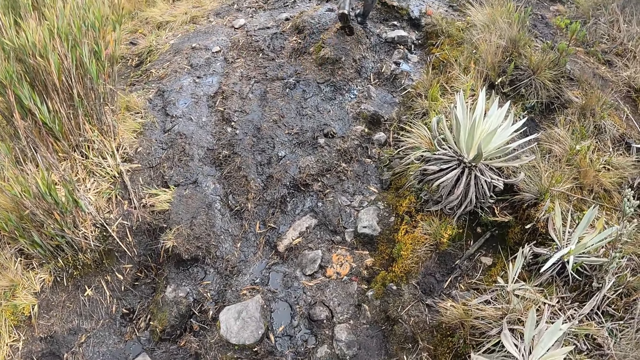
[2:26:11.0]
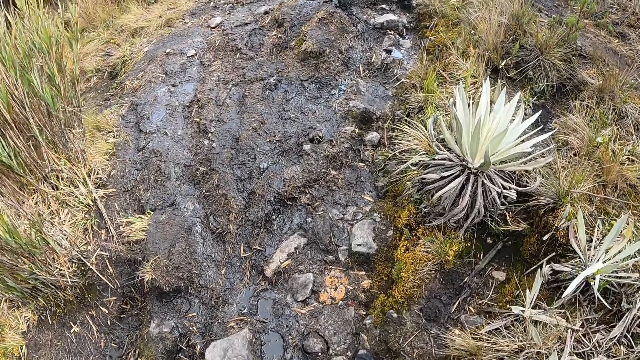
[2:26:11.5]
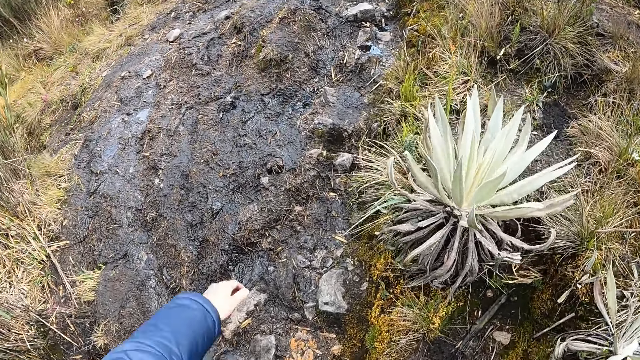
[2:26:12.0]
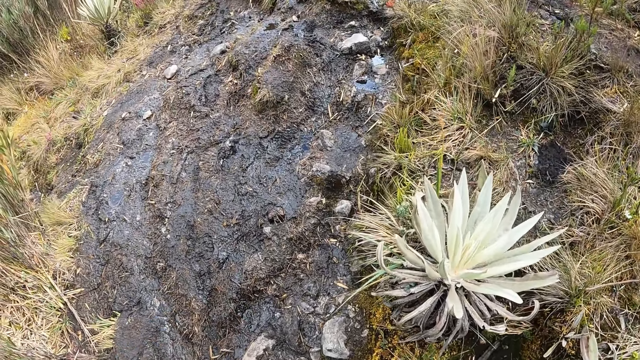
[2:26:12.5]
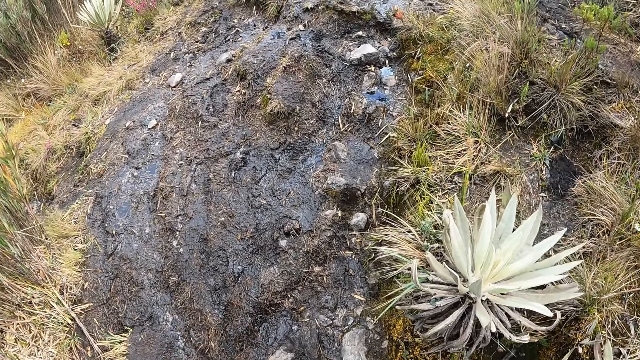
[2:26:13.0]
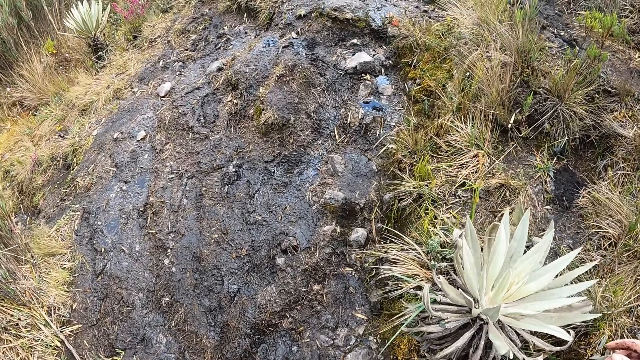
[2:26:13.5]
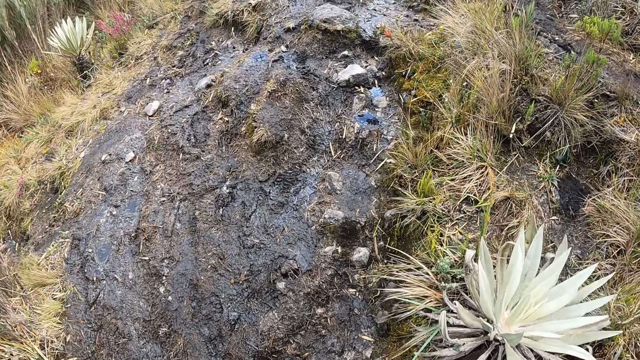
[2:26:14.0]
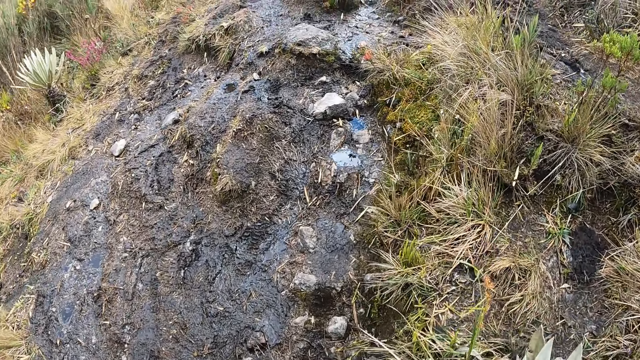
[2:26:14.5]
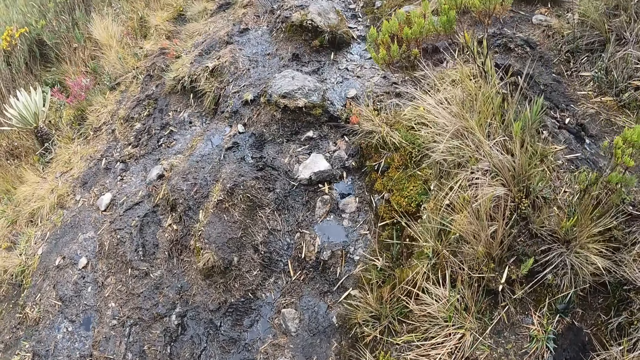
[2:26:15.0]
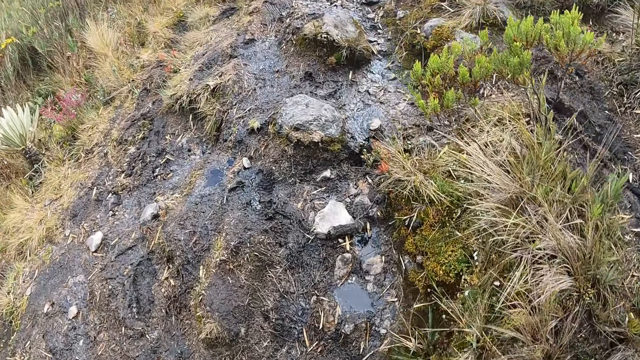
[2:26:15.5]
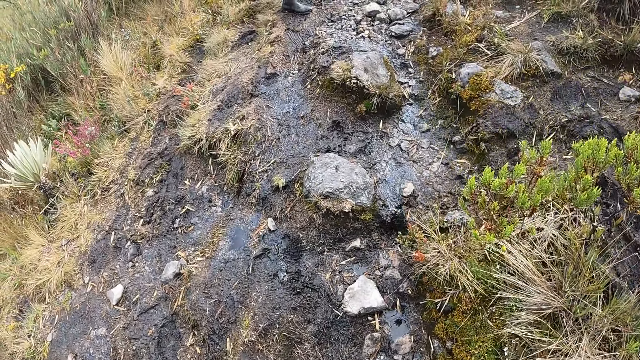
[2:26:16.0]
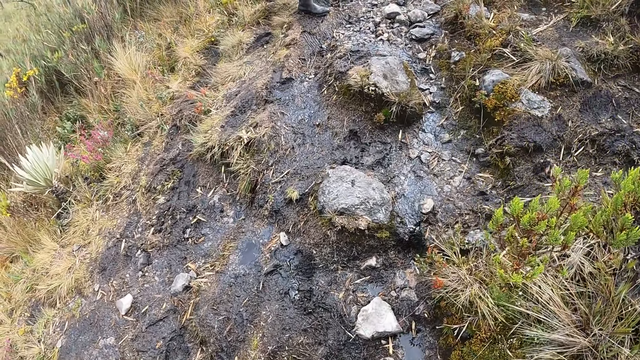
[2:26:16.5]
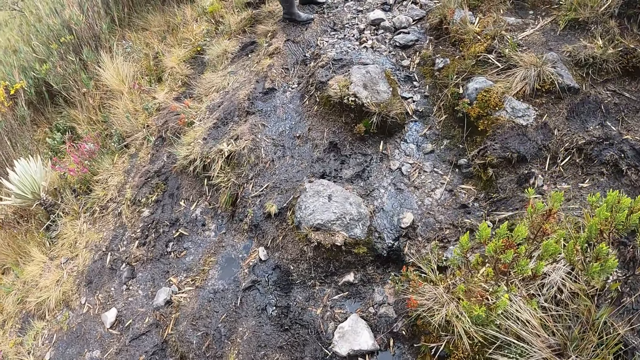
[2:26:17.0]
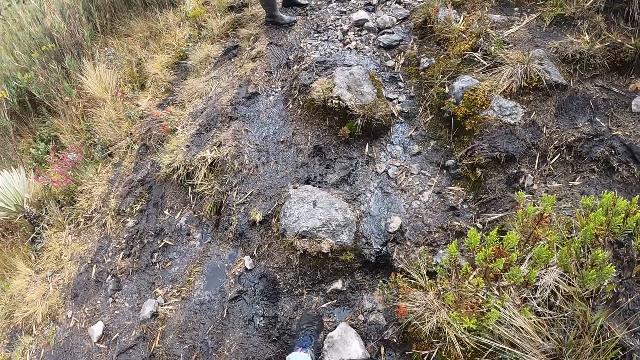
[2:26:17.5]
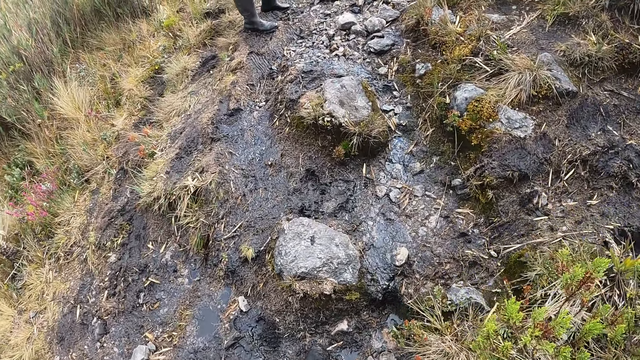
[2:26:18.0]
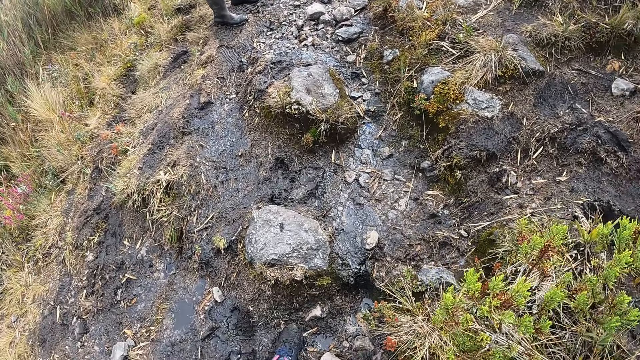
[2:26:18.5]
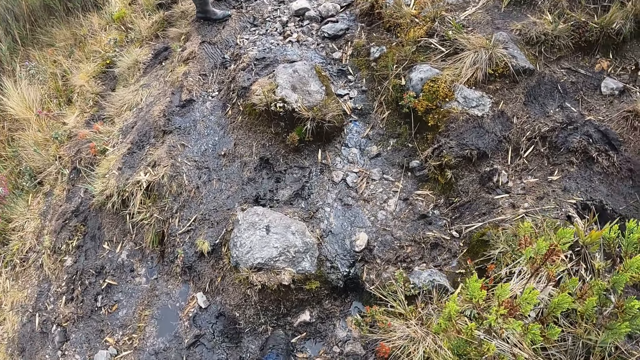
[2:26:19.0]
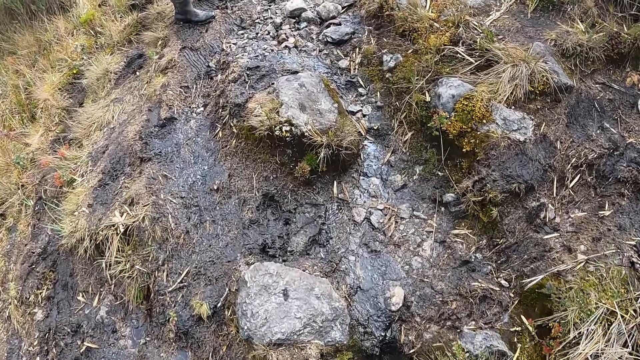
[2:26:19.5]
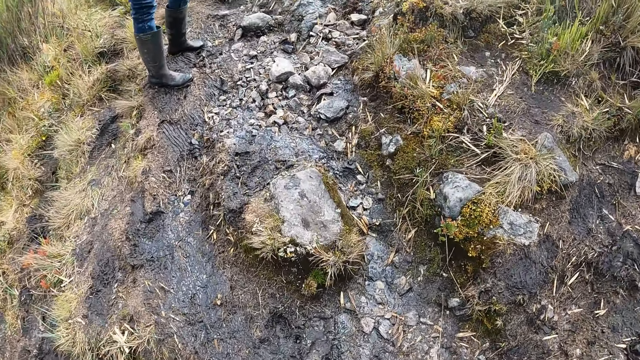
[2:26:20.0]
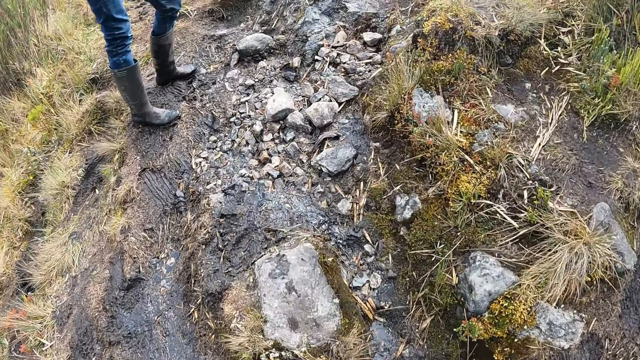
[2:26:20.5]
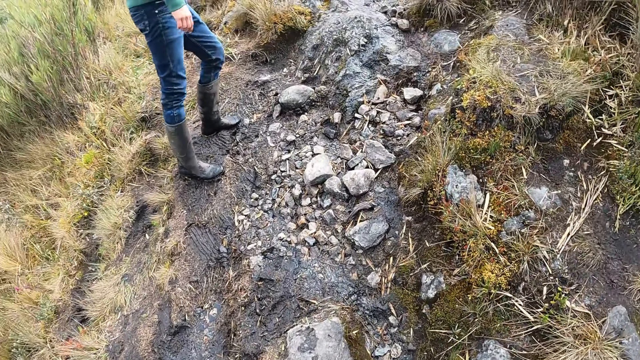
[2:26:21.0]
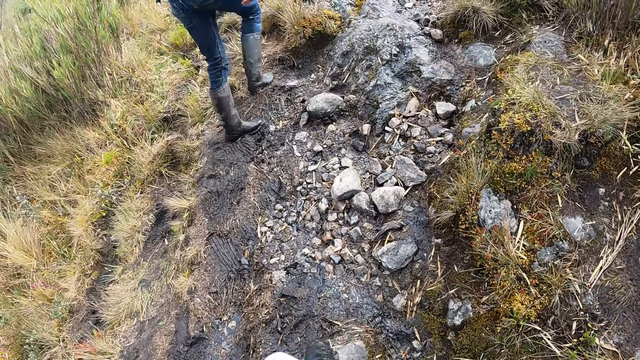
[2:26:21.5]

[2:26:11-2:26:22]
The camera wearer hikes up the hill. They move the hand. They walk on the pathway.

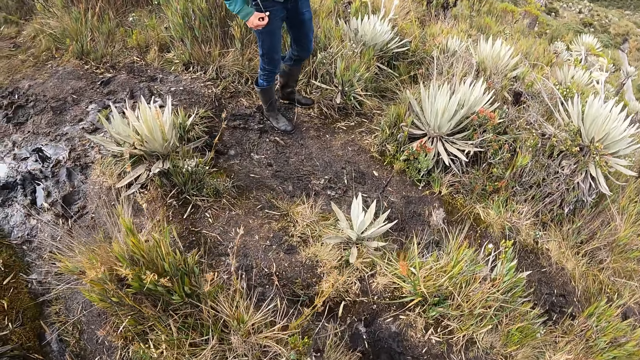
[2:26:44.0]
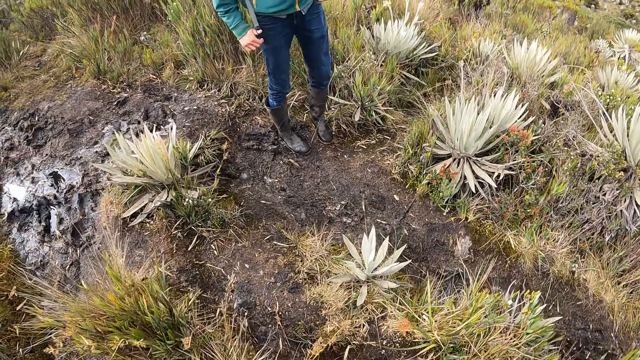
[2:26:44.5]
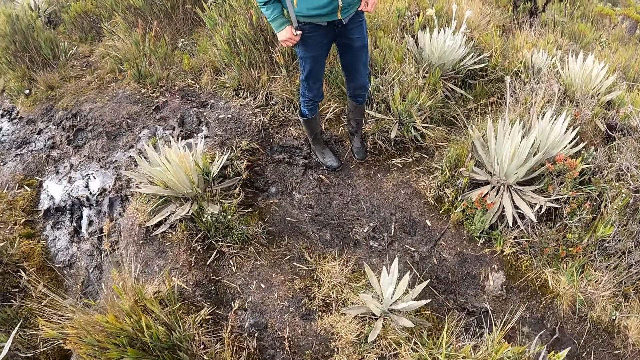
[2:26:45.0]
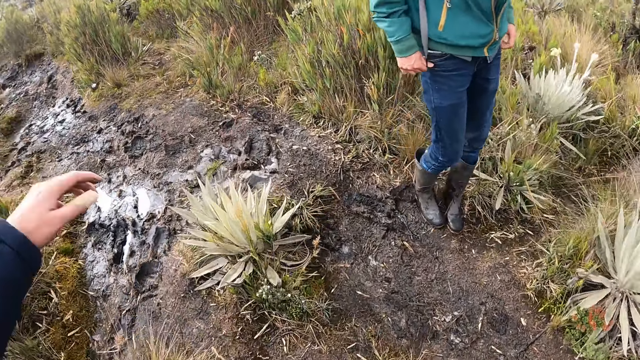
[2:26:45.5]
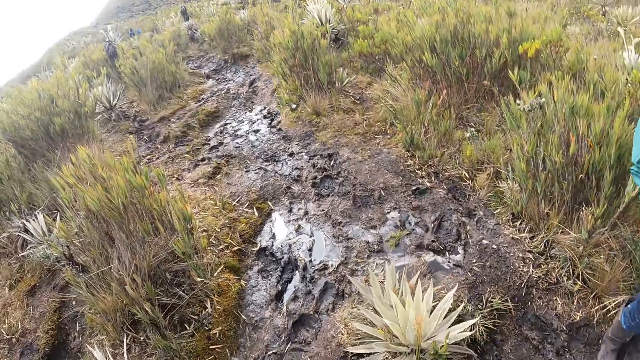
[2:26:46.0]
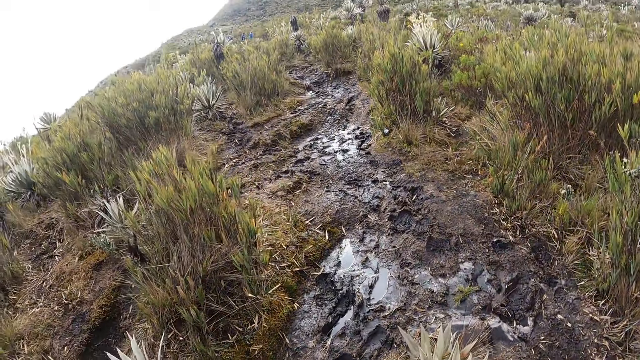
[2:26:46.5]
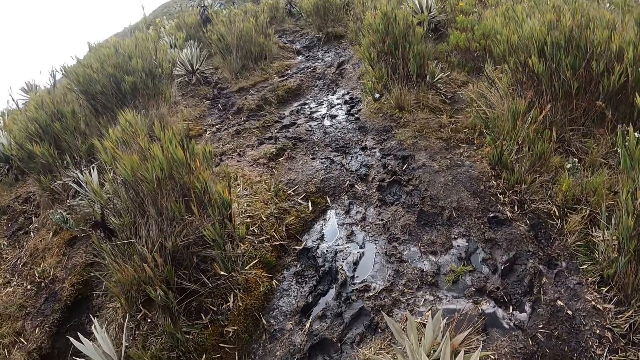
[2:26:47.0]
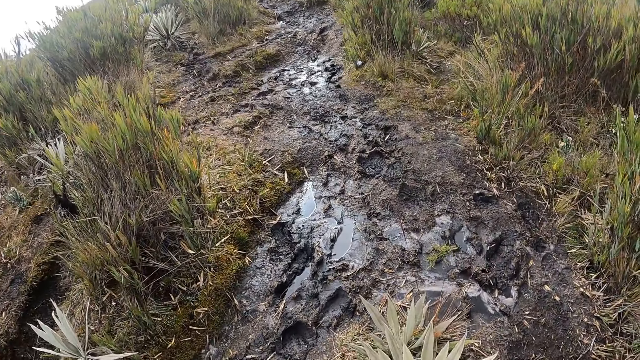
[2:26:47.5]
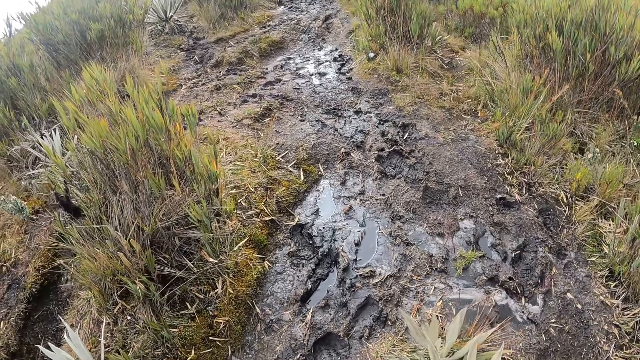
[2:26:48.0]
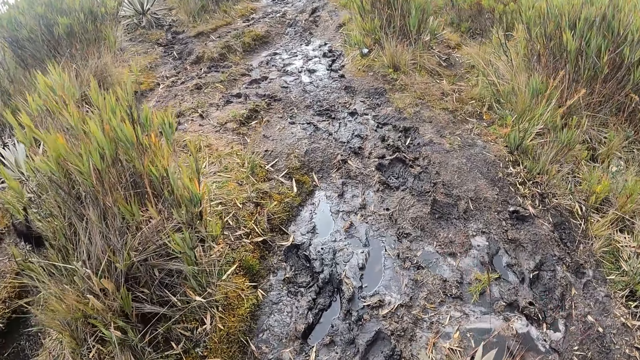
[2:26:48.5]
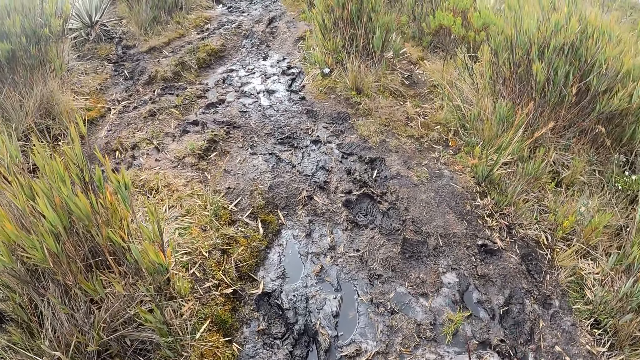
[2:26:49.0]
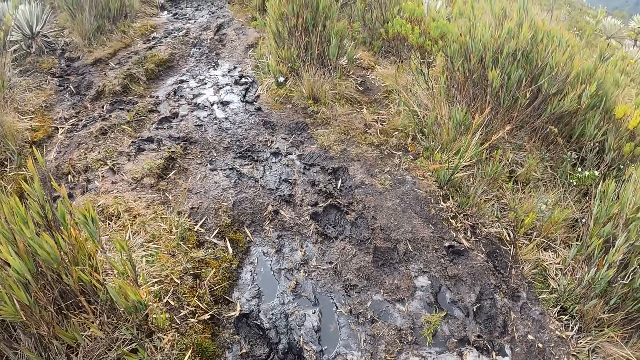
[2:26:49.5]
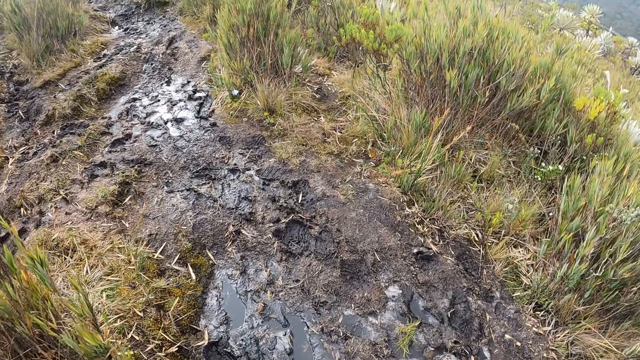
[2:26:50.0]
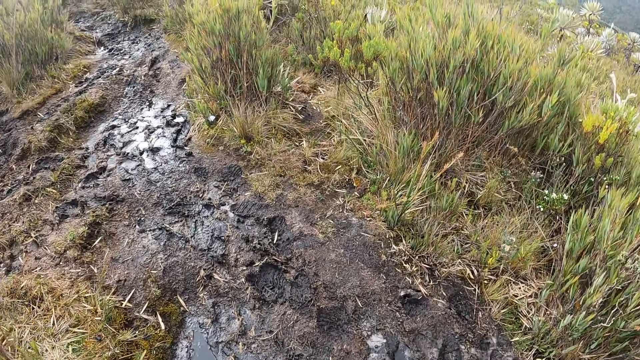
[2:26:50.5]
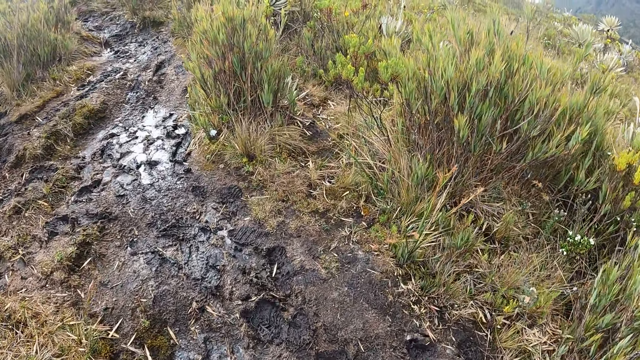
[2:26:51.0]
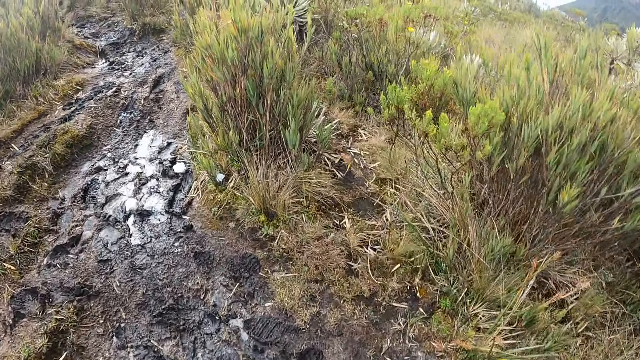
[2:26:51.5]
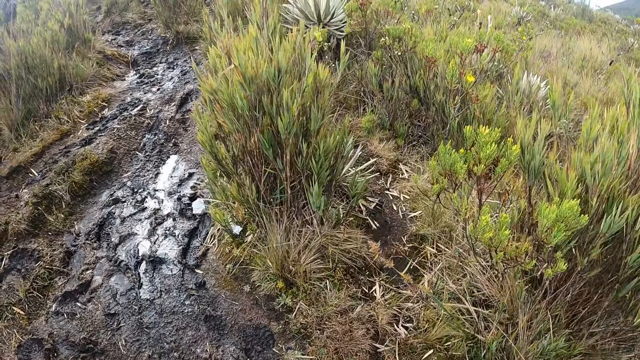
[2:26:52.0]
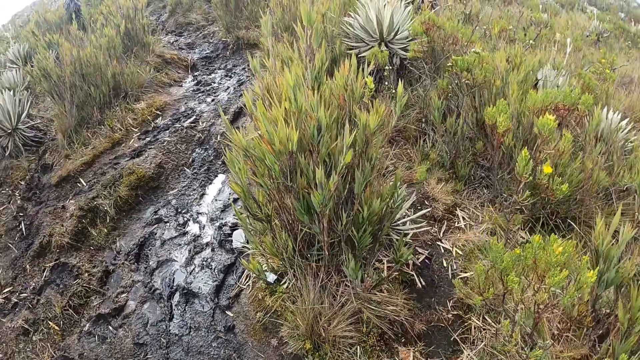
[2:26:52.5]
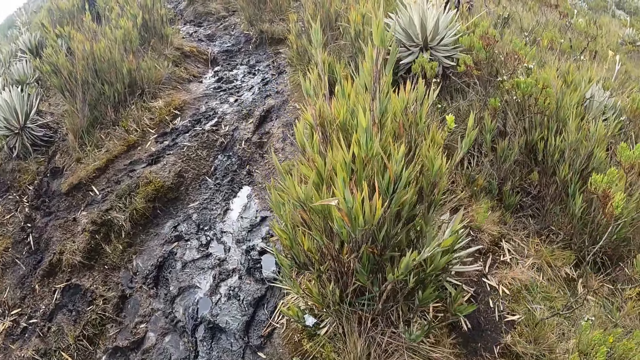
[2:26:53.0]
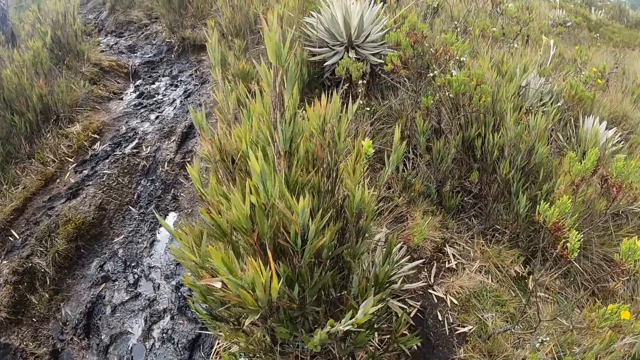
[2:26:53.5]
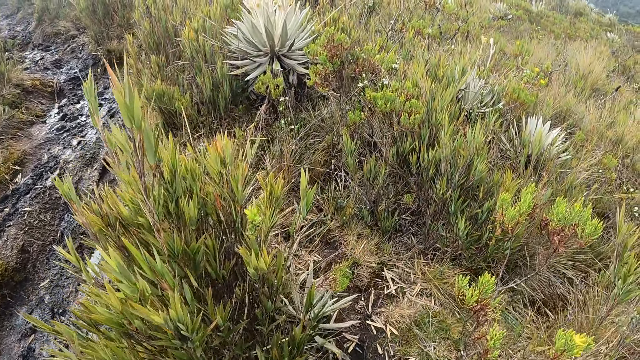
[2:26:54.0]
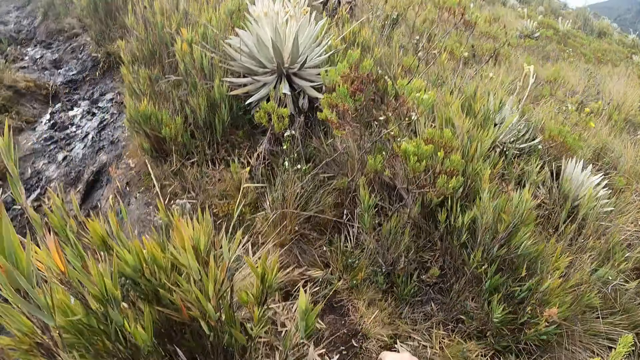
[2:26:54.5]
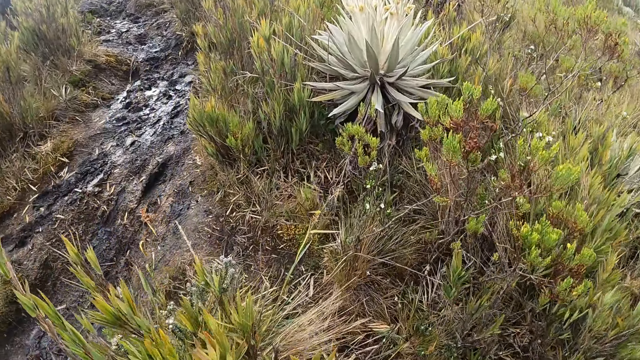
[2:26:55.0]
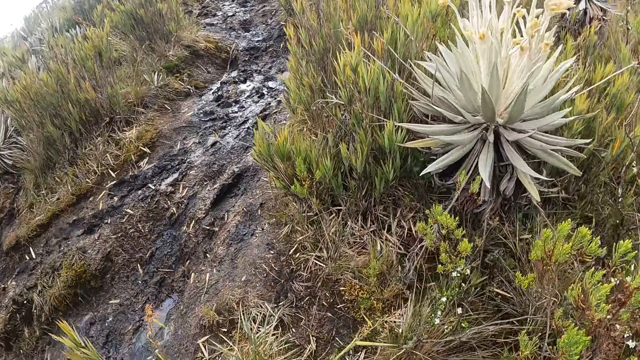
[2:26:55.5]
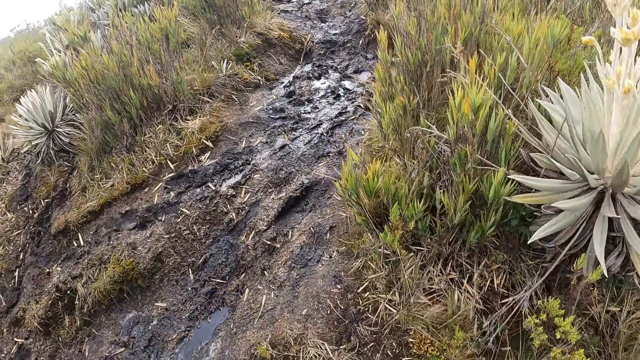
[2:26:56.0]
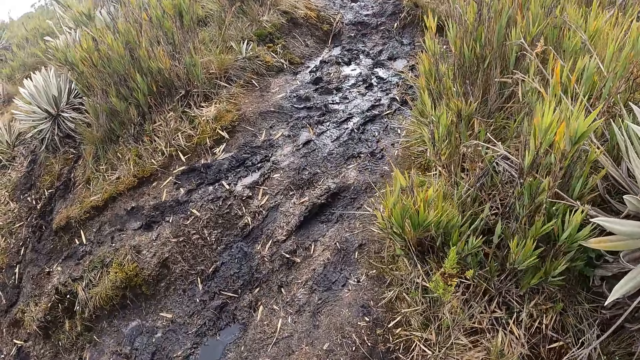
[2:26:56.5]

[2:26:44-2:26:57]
The camera wearer hikes past the woman.
